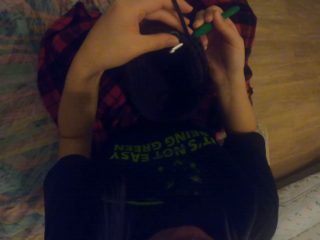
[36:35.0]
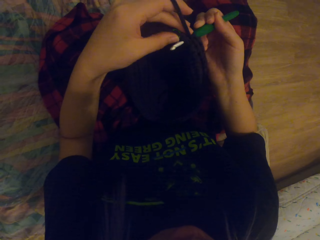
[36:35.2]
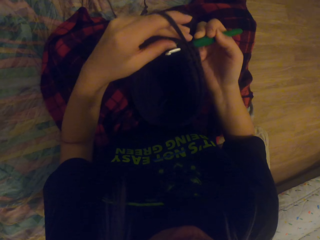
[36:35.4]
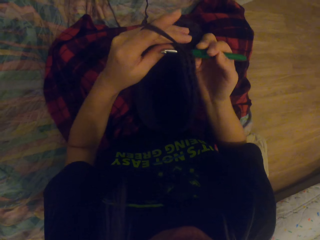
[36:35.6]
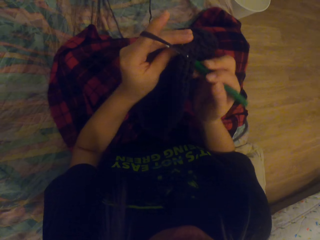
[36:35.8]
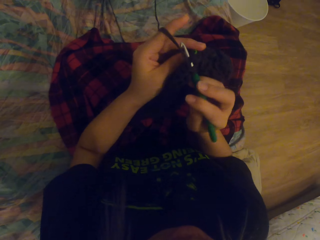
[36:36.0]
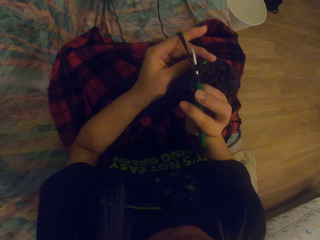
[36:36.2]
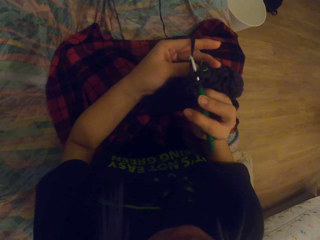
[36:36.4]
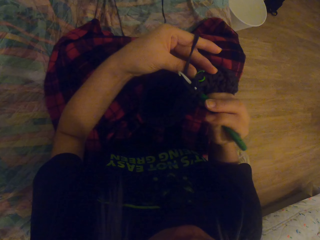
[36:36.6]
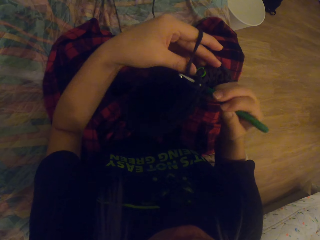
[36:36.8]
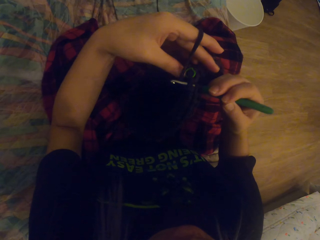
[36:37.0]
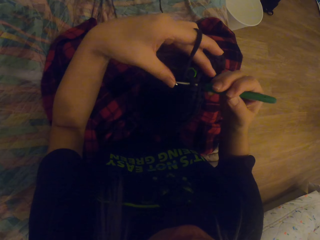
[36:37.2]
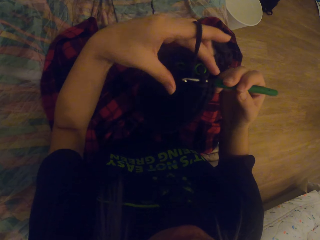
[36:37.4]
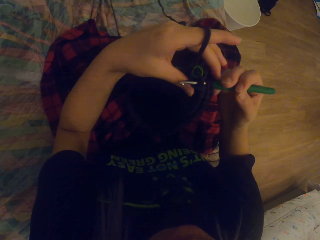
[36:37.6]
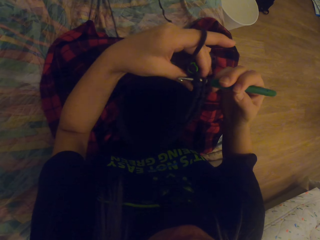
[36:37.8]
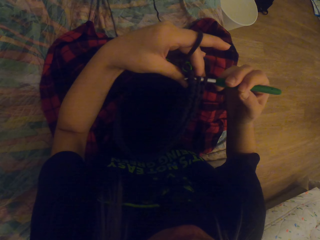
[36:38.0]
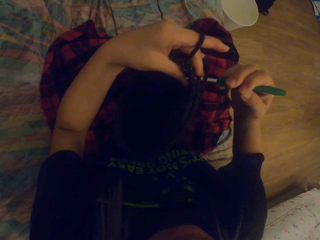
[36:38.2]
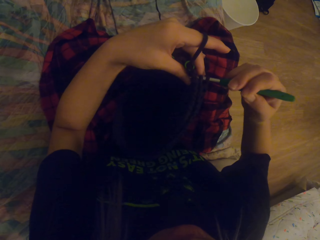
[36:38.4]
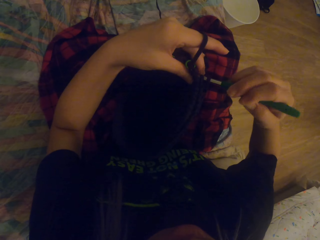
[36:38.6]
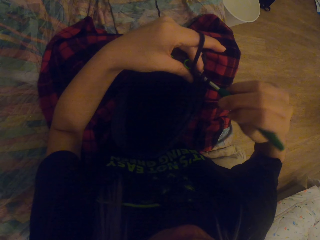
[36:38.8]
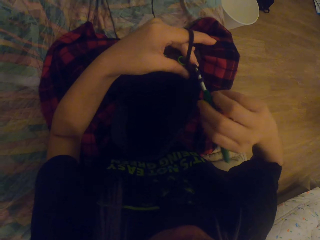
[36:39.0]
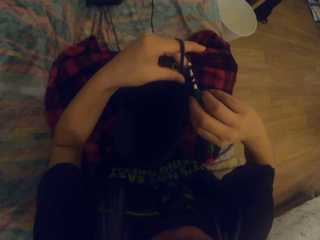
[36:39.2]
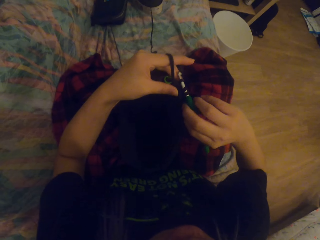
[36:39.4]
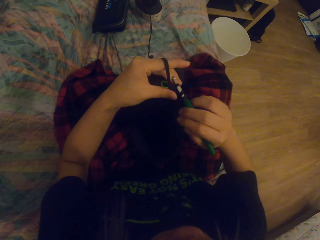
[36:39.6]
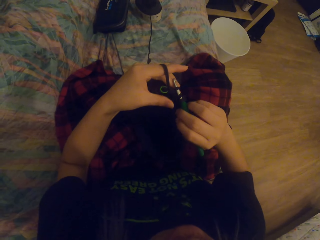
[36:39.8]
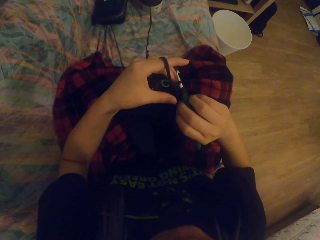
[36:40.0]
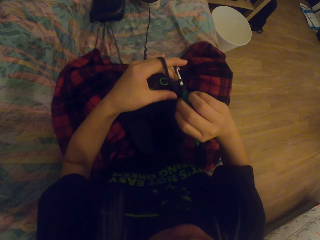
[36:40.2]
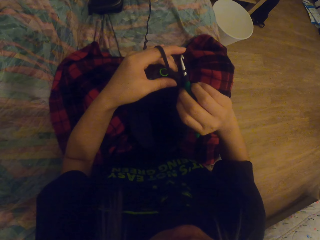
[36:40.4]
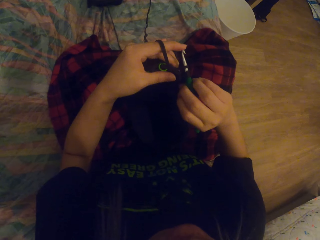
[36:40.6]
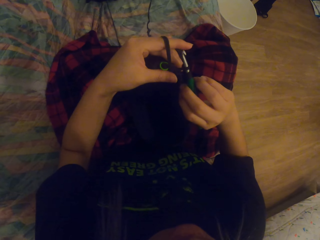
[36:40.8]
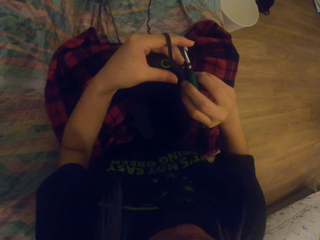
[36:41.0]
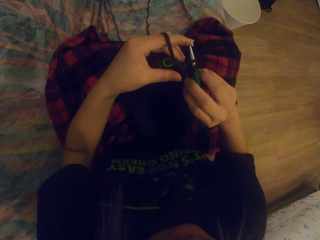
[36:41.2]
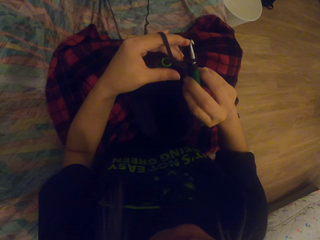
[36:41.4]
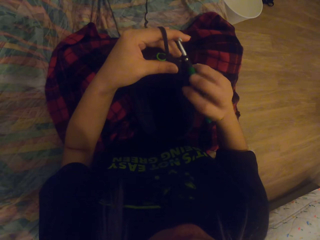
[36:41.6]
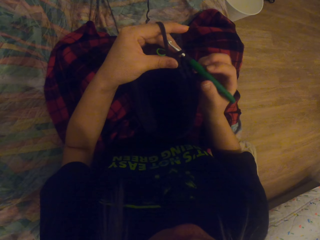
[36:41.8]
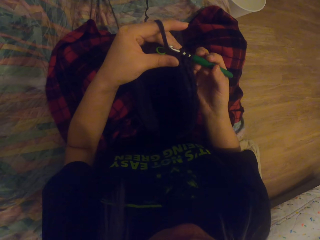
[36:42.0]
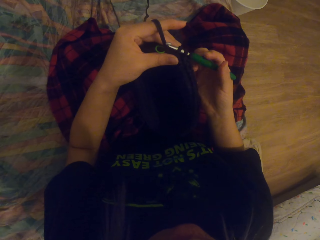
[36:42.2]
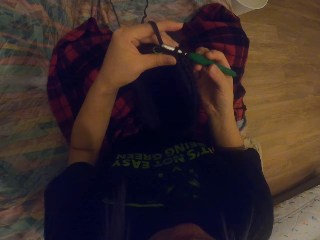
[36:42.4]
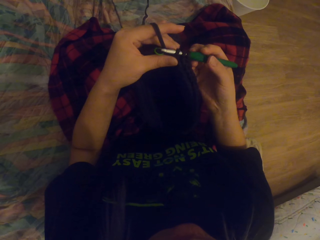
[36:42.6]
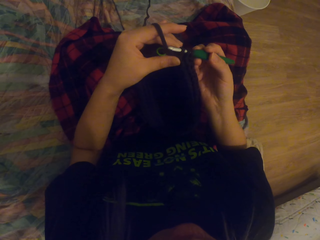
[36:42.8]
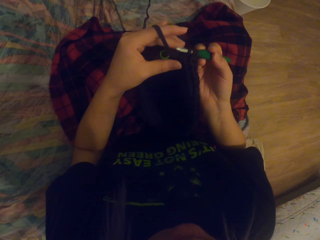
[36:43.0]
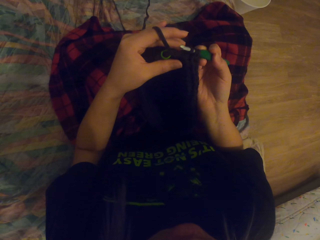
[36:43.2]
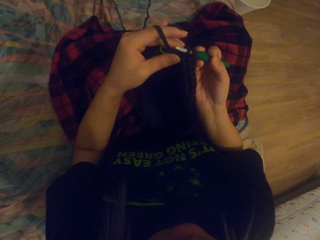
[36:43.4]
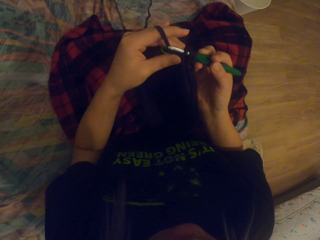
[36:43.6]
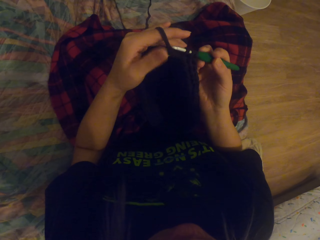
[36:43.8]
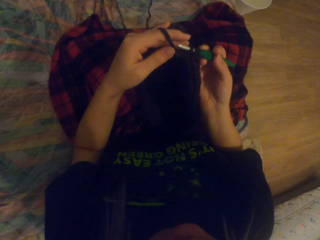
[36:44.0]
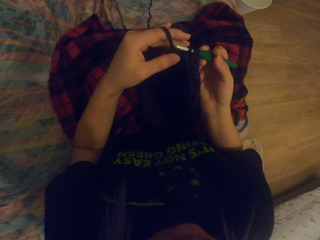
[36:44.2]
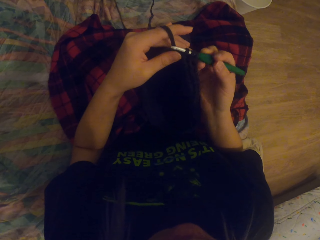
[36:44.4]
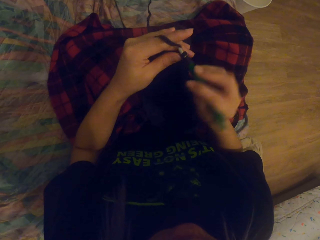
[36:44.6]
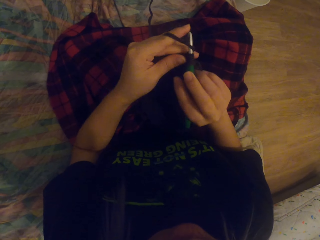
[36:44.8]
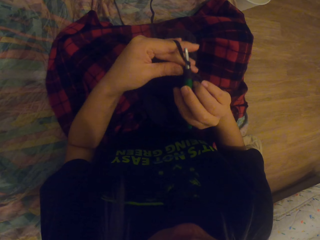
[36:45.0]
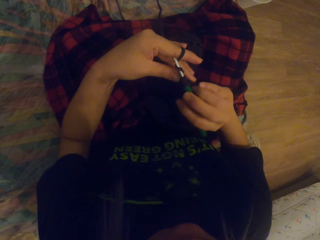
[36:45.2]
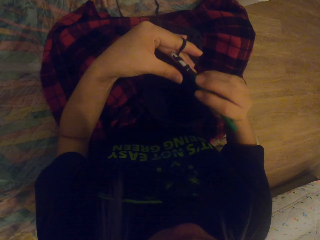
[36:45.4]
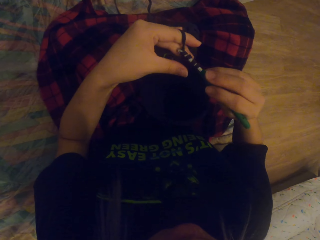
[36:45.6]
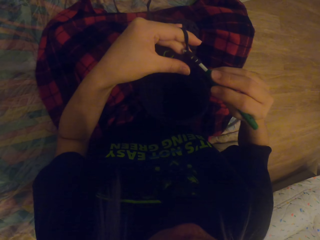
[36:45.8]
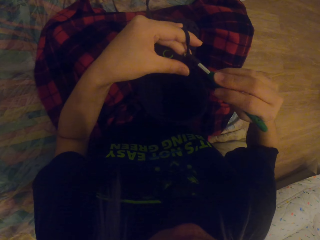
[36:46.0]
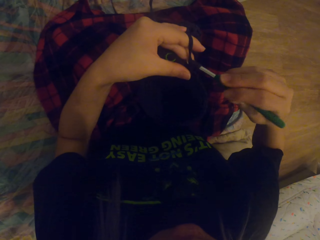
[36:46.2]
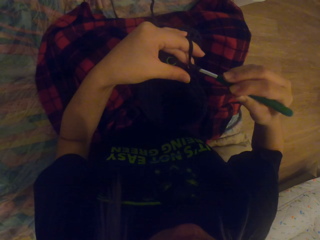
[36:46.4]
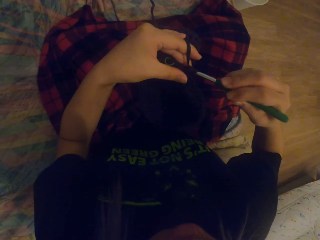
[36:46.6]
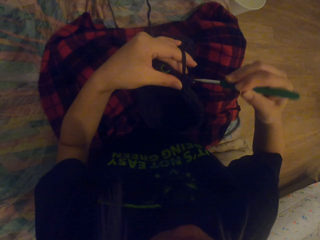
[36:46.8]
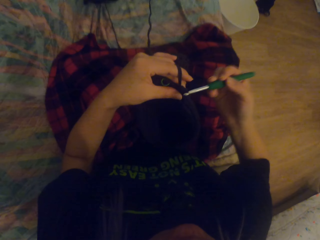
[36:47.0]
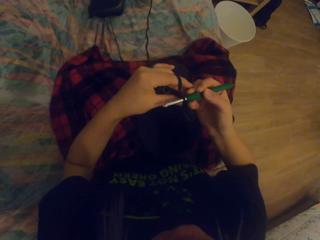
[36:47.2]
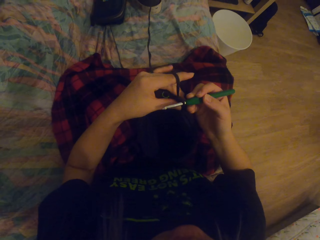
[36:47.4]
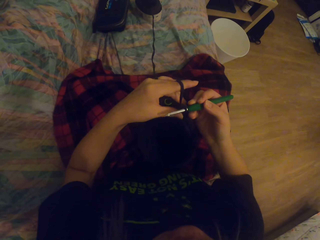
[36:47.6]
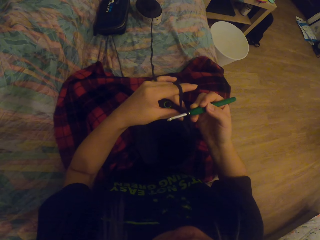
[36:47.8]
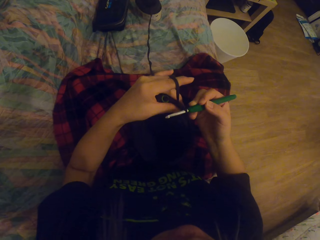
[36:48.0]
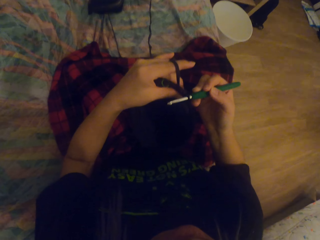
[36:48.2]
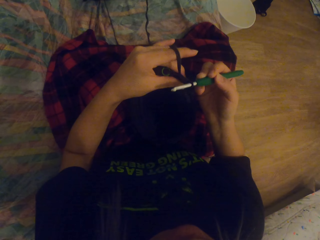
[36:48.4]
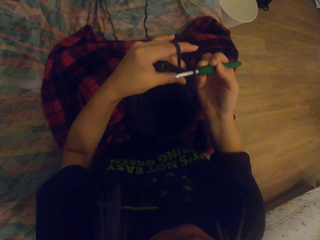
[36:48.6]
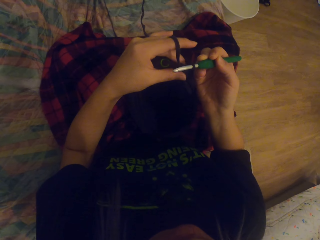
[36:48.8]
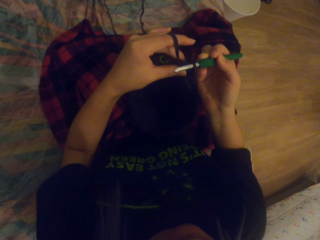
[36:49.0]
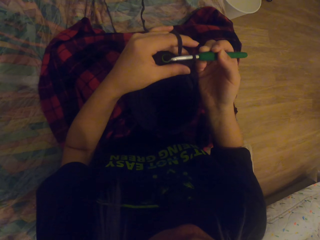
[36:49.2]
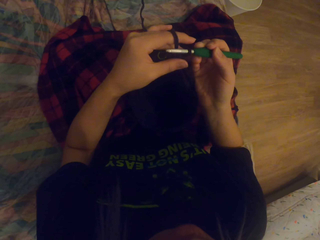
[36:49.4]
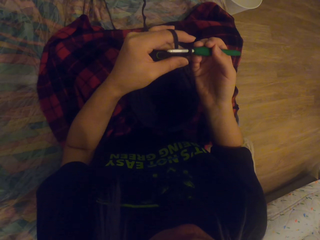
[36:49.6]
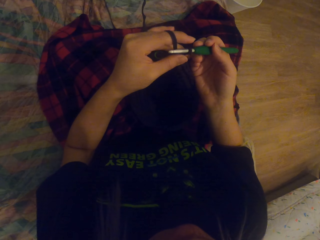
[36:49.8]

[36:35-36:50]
The camera wearer crochets the thread out. They crochet the thread in. They pull up the thread. They crochet the thread in. They crochet the thread out. They pull up the thread.

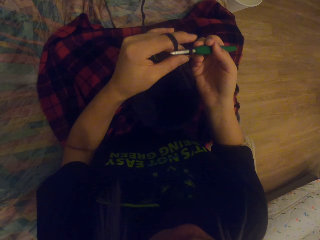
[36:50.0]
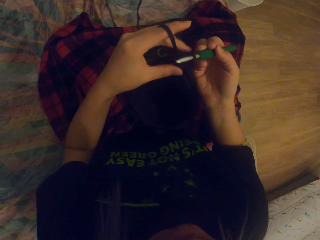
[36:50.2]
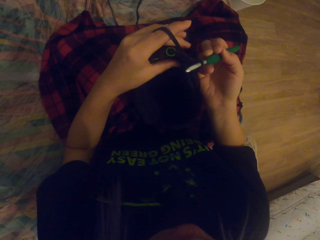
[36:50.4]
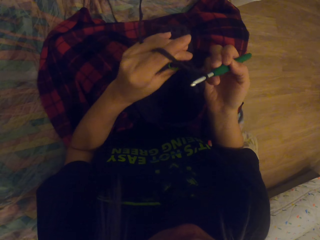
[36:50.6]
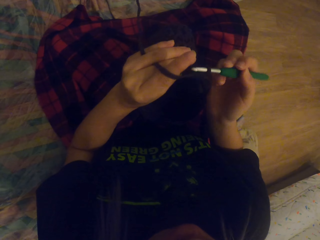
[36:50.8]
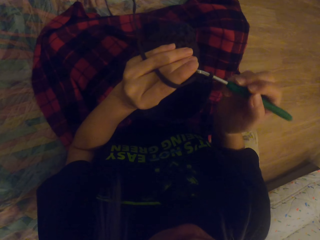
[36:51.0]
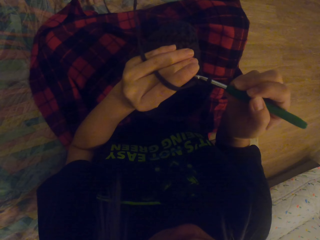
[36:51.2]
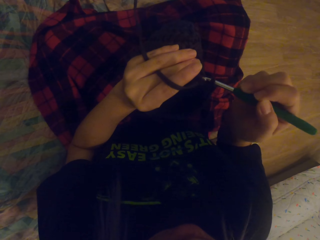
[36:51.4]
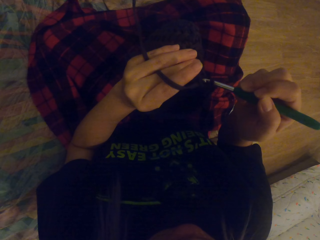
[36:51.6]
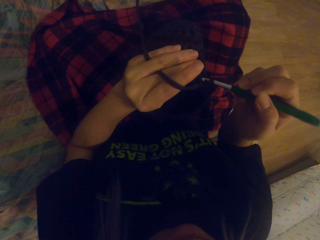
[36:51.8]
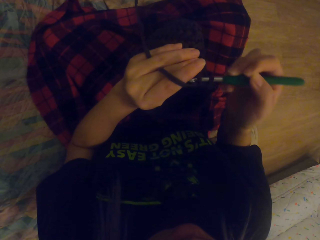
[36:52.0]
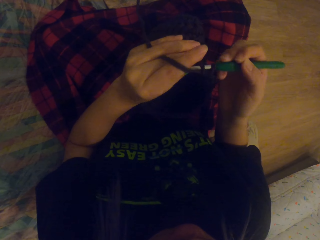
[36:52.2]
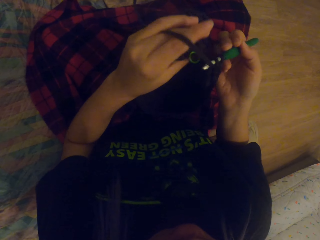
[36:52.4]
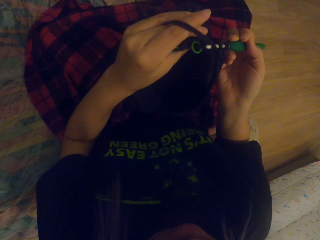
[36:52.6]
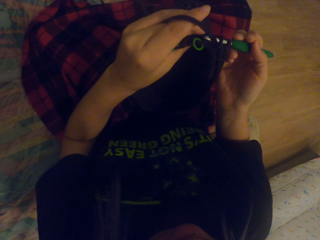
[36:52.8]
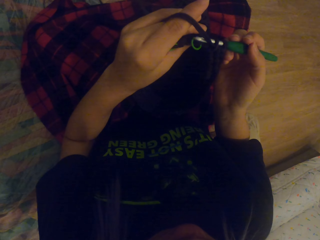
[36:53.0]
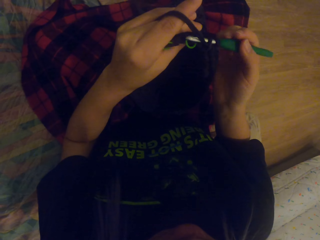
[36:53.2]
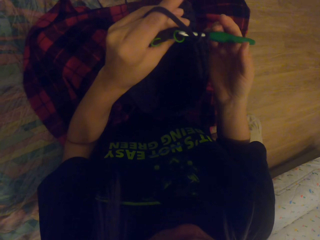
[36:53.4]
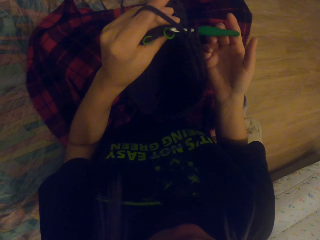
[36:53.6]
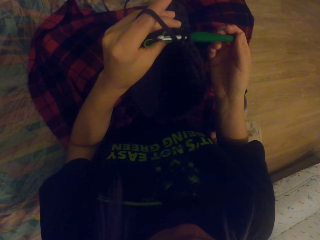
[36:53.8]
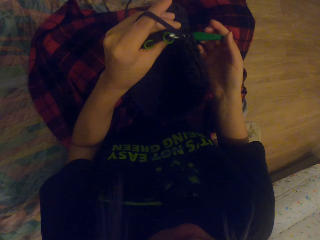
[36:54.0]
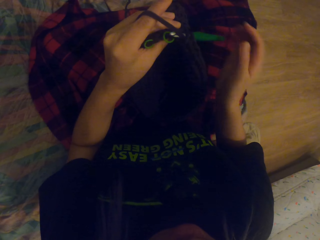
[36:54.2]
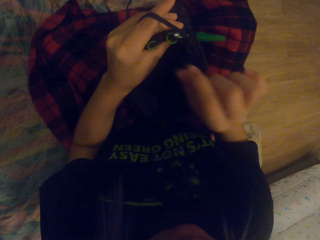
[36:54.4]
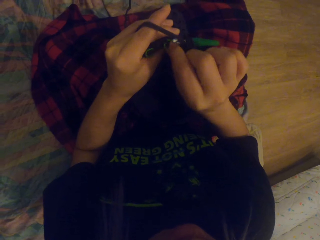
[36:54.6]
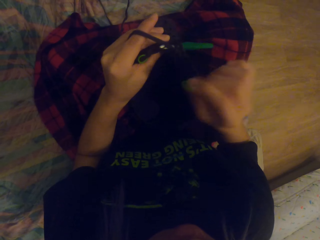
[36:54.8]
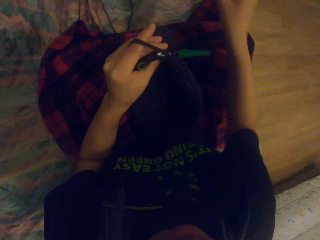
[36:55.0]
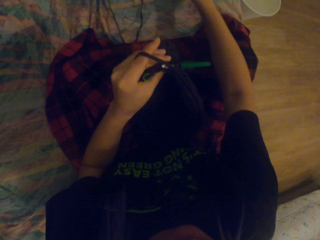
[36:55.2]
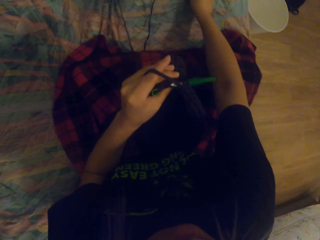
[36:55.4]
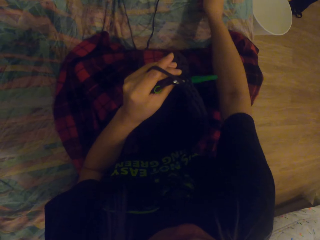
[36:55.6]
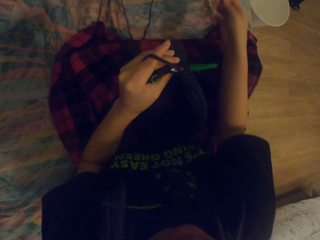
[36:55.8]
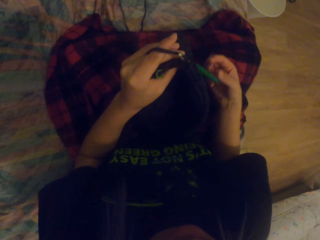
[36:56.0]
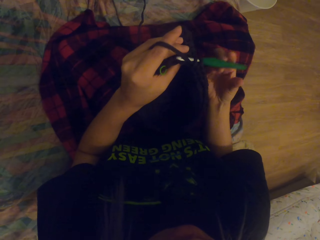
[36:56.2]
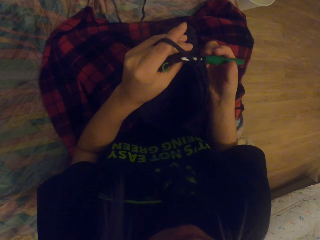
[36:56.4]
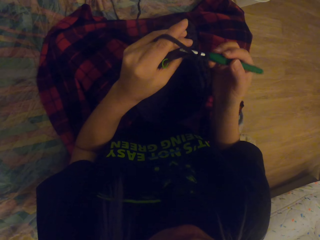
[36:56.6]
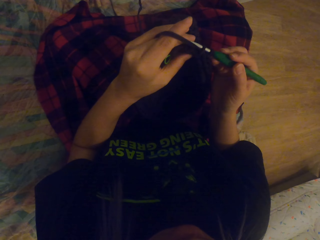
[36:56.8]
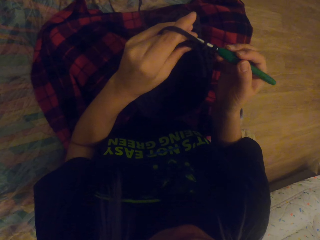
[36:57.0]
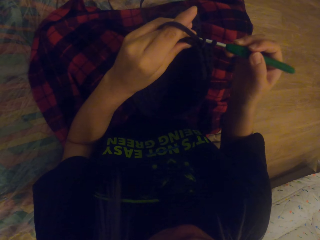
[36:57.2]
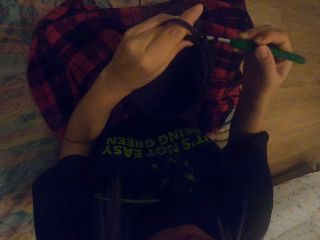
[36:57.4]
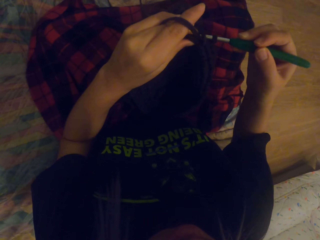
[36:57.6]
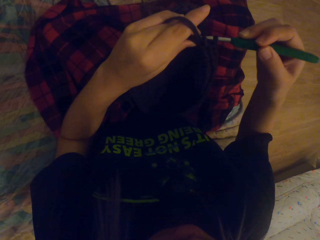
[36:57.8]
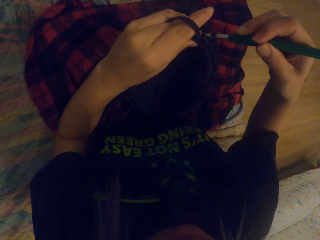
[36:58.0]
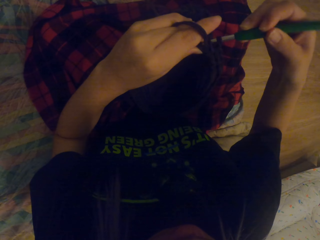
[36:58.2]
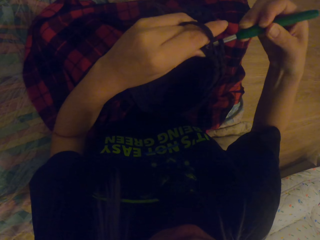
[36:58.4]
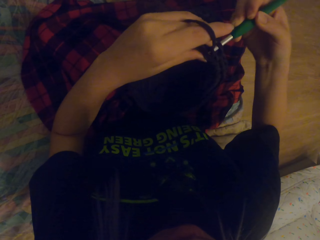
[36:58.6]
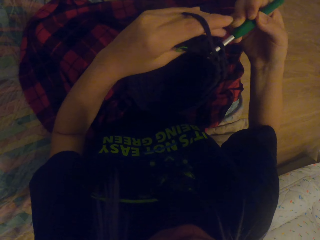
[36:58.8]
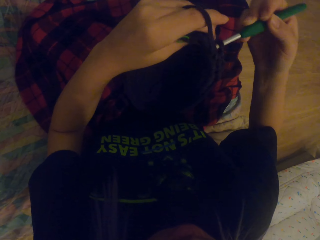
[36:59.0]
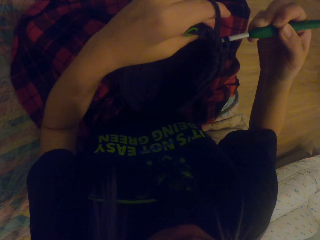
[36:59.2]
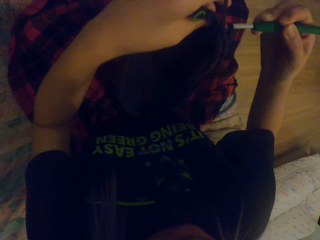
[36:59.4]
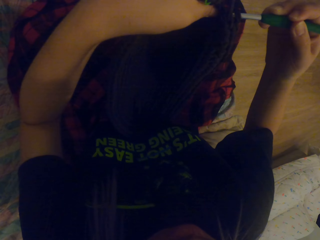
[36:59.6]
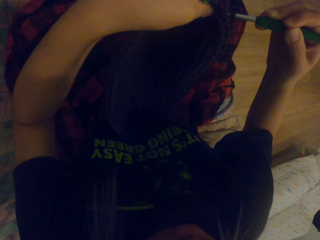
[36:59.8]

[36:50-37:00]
The camera wearer crochets the thread in. They touch the thread. They put the crochet down. They remove something on the crocheted yarn. They put the right hand down. They put something on the floor. They lift up the right hand. They hold the crochet hook. They crochet the yarn in with the crochet hook.
